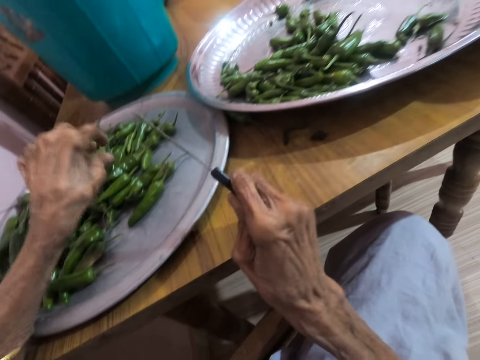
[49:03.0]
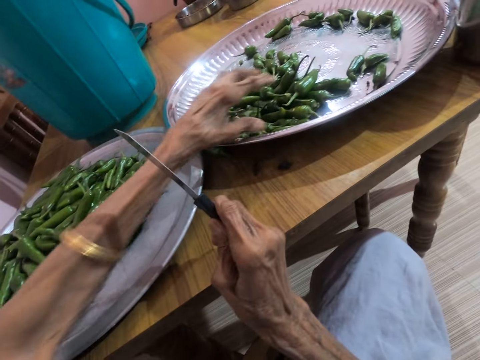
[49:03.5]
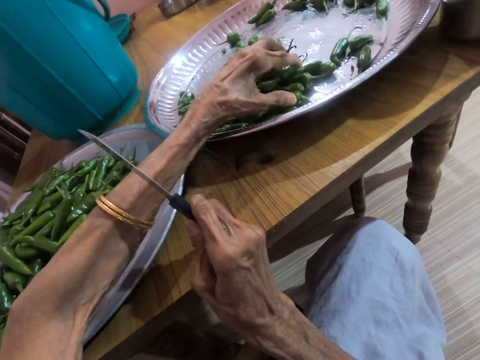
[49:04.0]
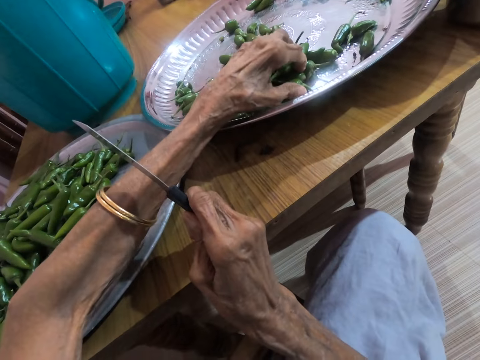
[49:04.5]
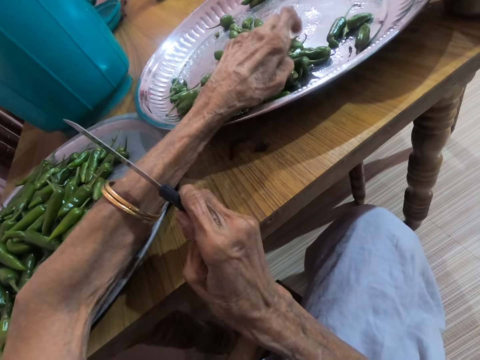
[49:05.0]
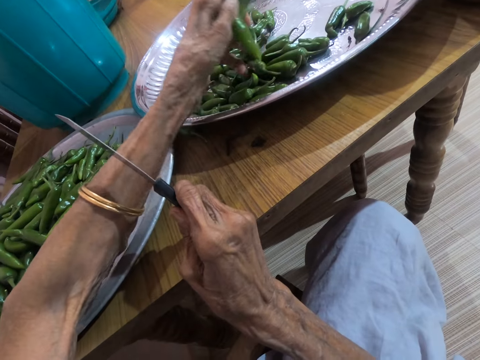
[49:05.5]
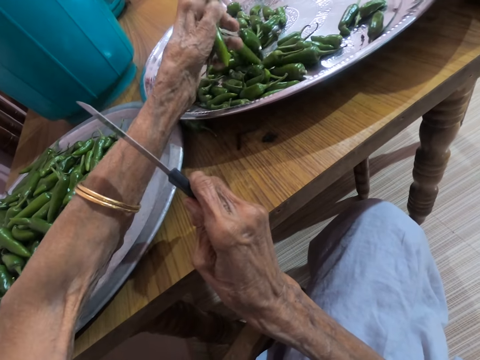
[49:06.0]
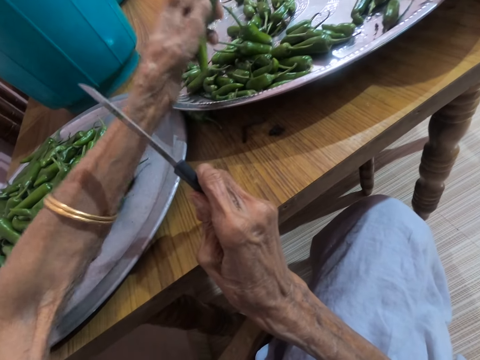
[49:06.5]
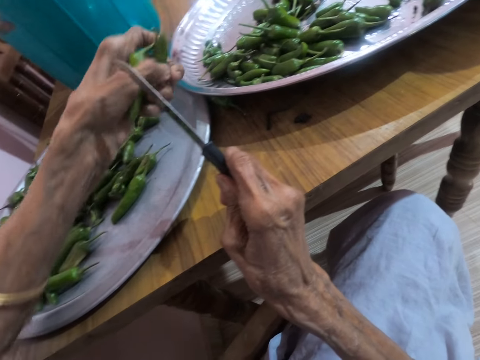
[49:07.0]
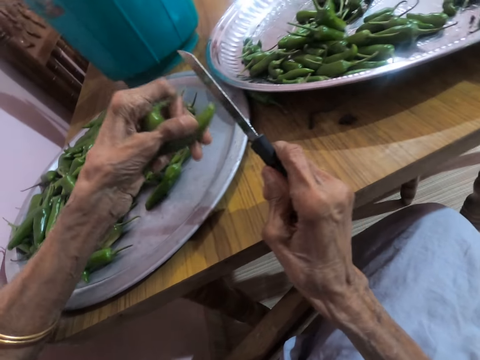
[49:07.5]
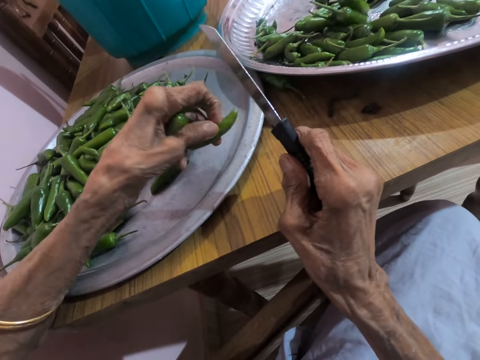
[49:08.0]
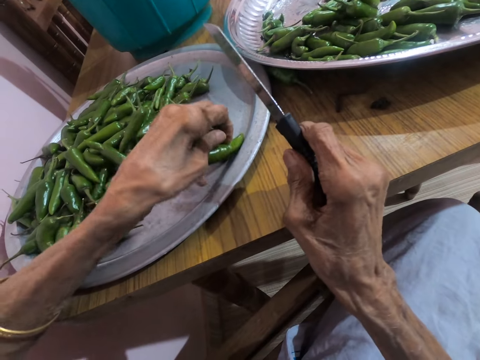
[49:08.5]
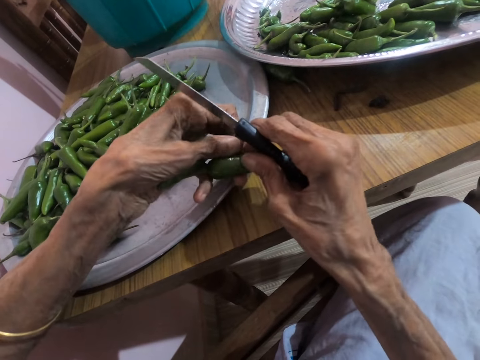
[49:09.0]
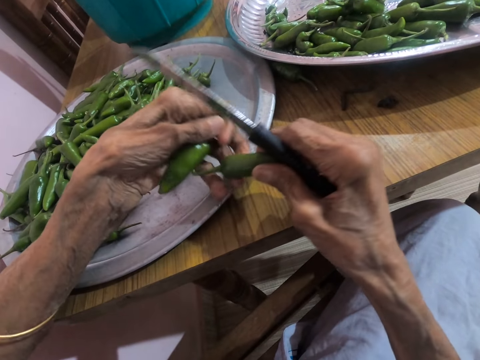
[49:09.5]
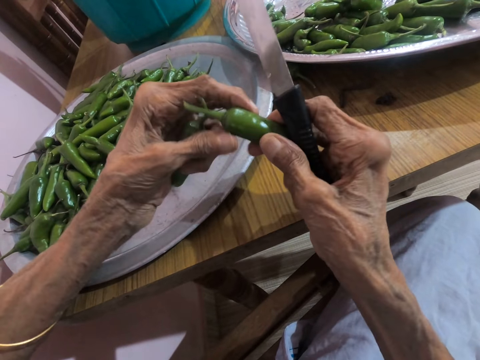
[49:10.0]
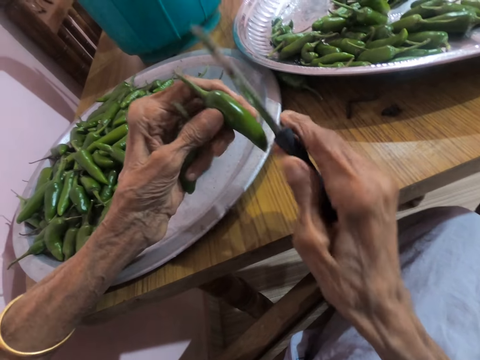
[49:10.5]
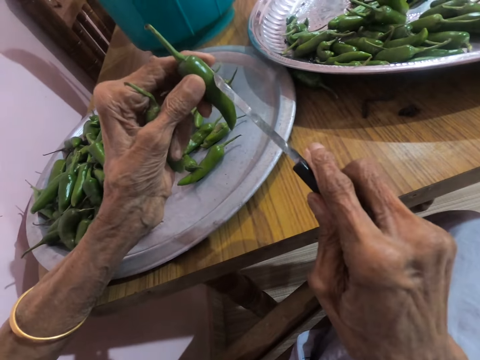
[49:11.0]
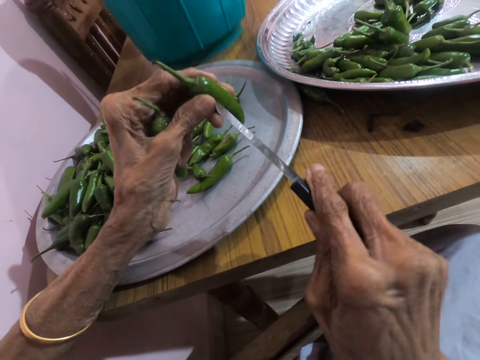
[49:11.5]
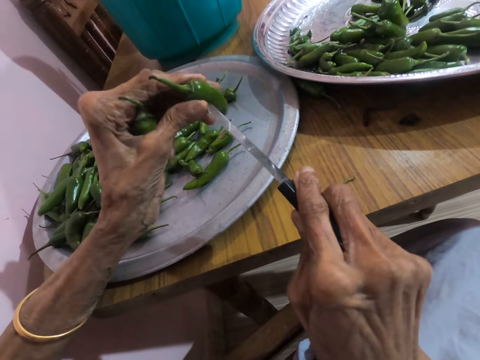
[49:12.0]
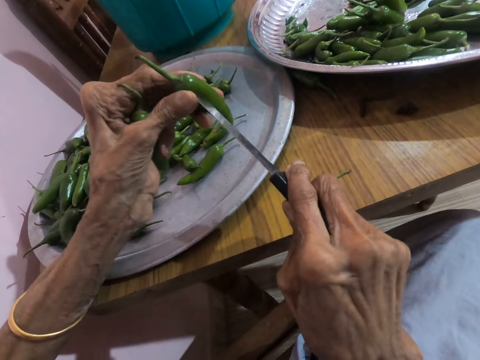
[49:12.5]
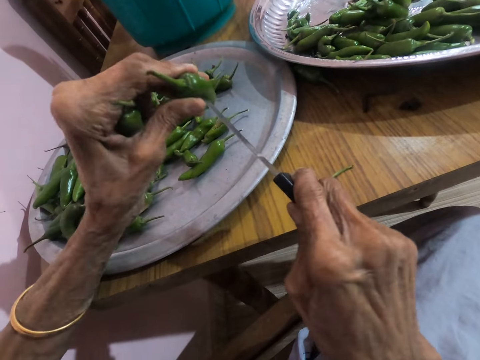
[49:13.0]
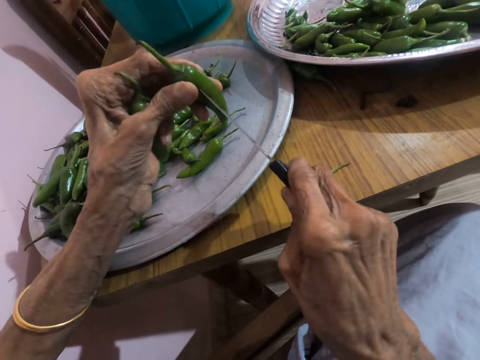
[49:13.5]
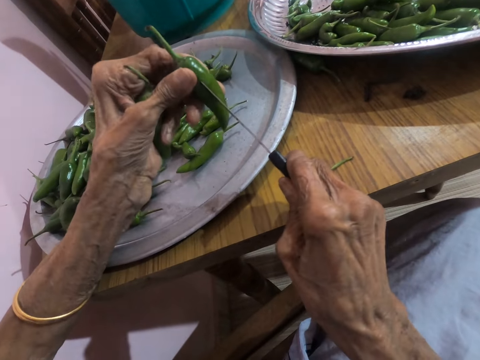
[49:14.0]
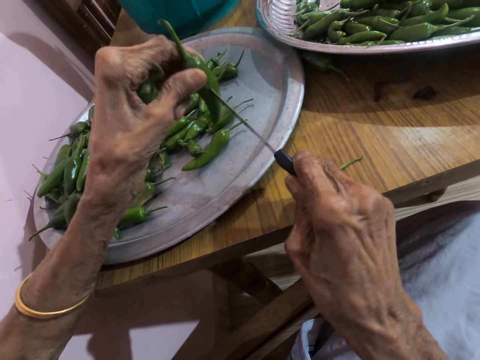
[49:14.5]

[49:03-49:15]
The camera wearer drops the slender green pepper on the tray on the table with her left hand. She picks a slender green pepper from the tray on the table with her left hand. She adjusts the slender green pepper in her left hand. She adjusts the slender green pepper on the tray on the table with her left hand. She passes the slender green pepper from her left hand to her right hand. She passes the slender green pepper from her right hand to her left hand. She places the knife in her right hand on the slender green pepper in her left hand. She pierces the slender green pepper in her left hand with the knife in her right hand.

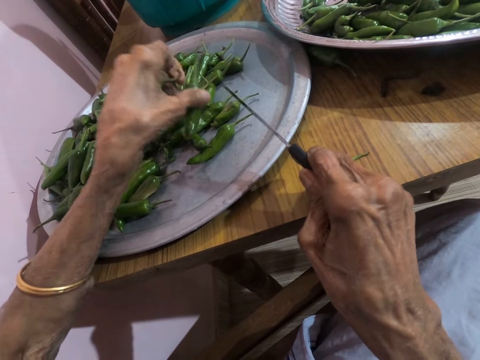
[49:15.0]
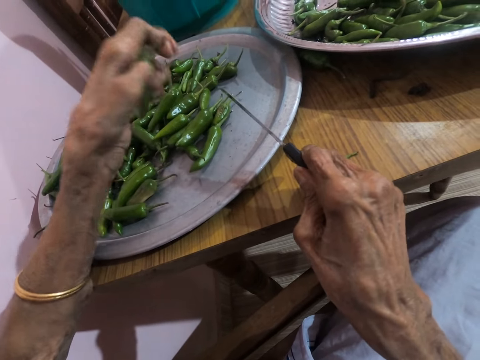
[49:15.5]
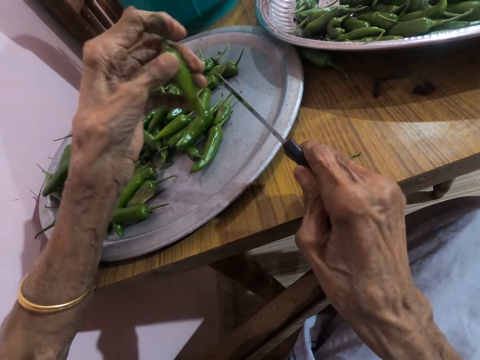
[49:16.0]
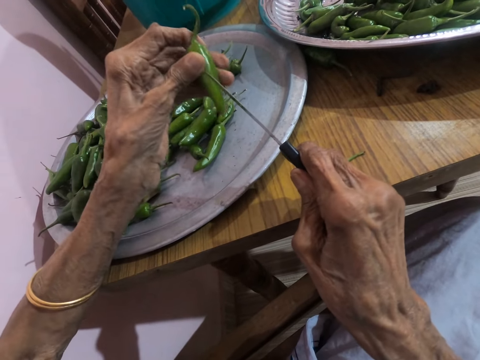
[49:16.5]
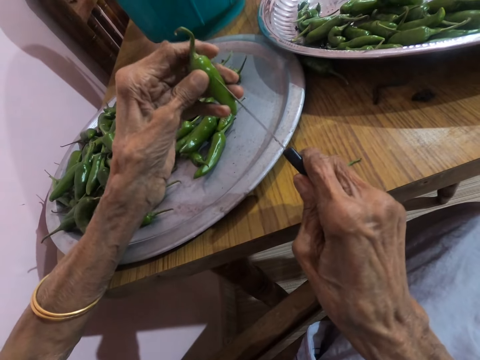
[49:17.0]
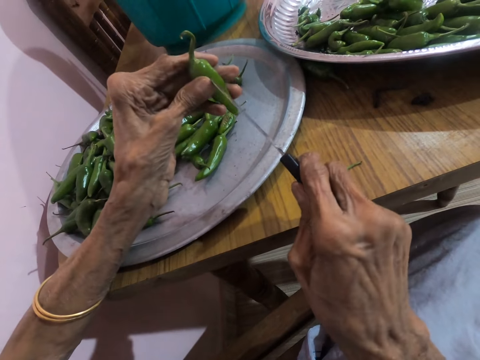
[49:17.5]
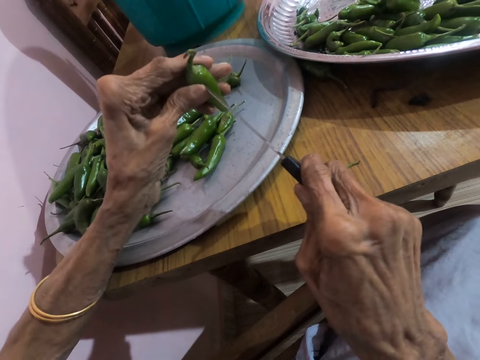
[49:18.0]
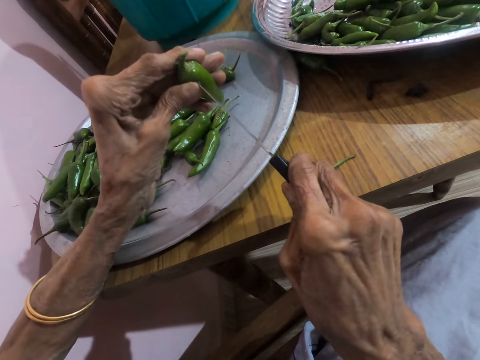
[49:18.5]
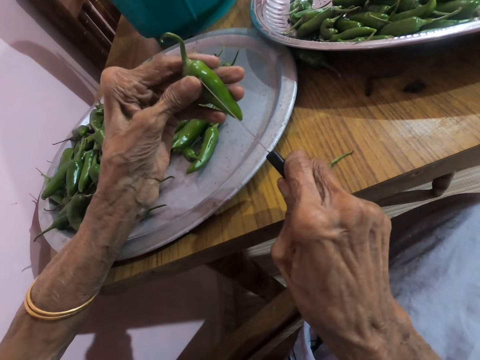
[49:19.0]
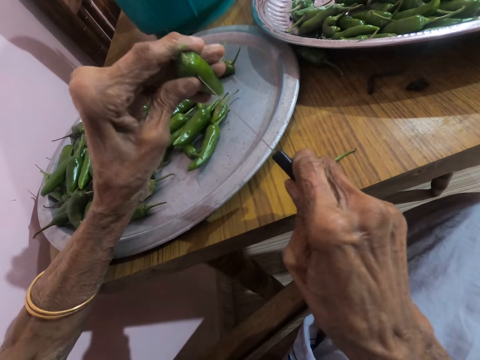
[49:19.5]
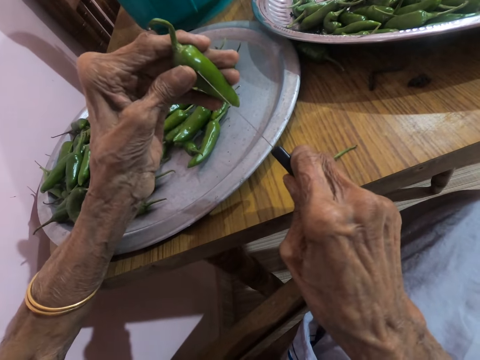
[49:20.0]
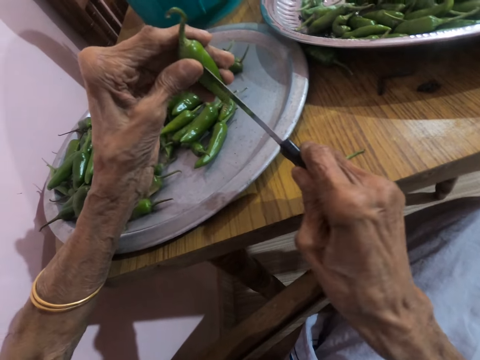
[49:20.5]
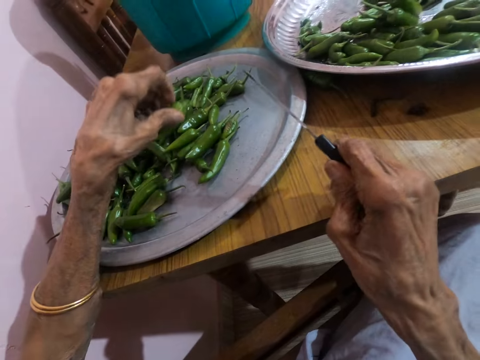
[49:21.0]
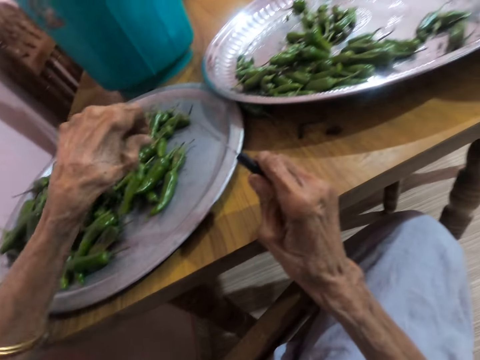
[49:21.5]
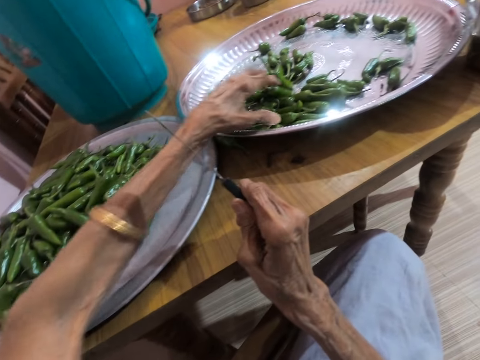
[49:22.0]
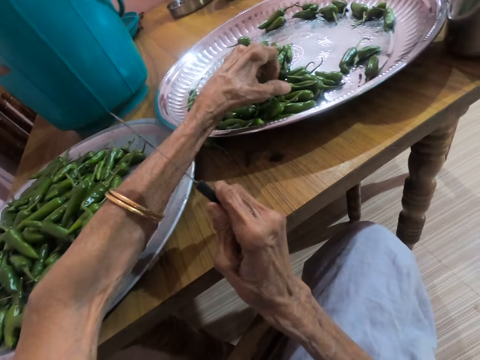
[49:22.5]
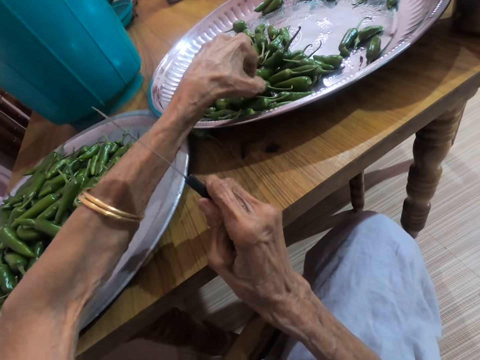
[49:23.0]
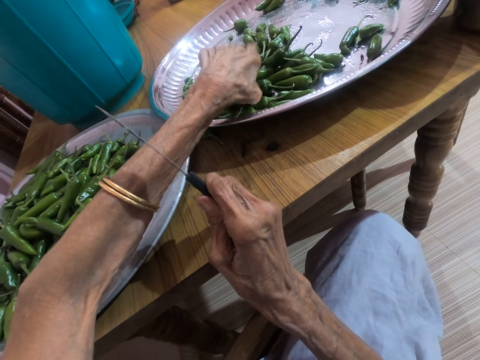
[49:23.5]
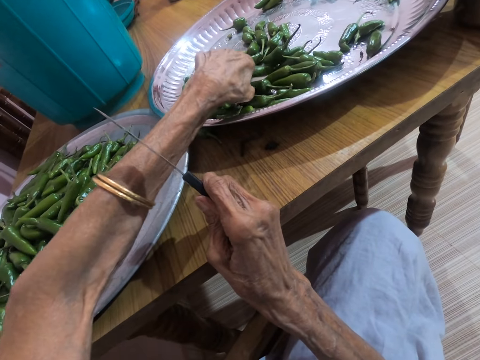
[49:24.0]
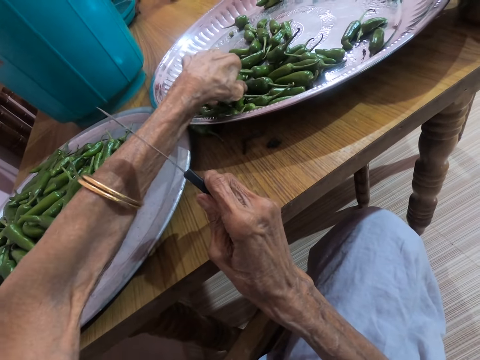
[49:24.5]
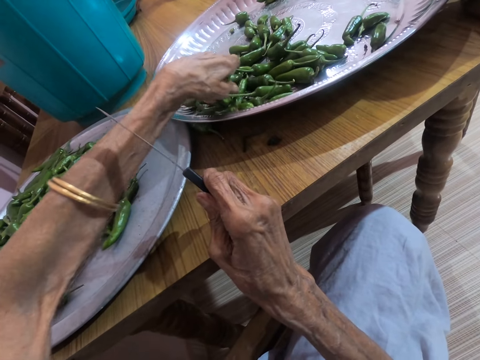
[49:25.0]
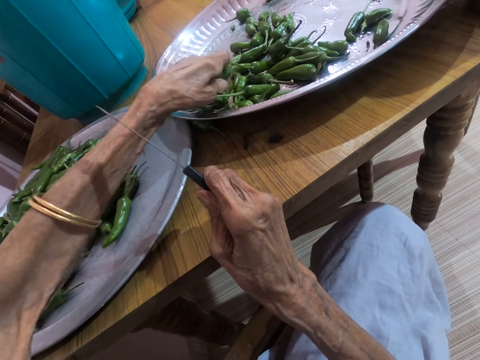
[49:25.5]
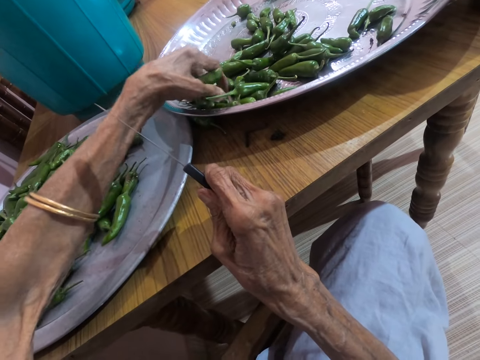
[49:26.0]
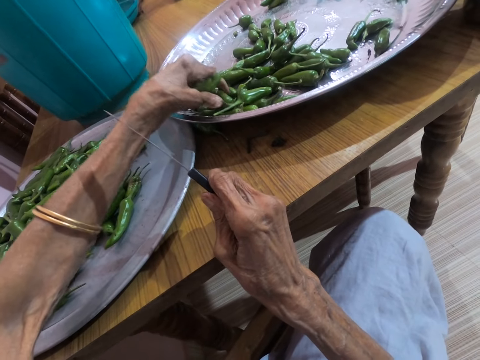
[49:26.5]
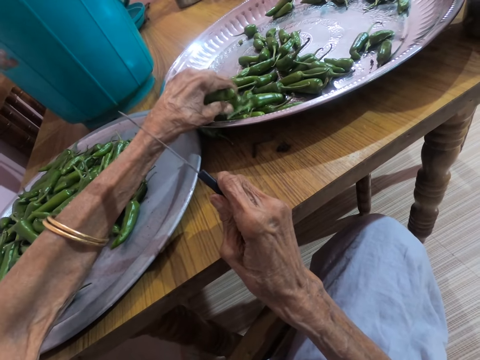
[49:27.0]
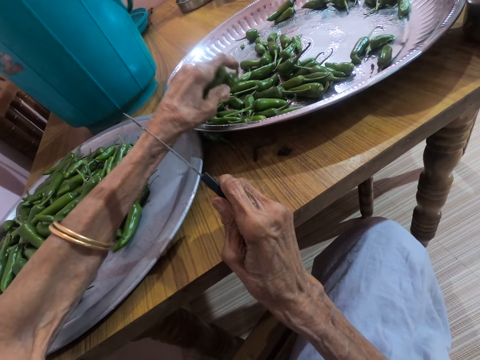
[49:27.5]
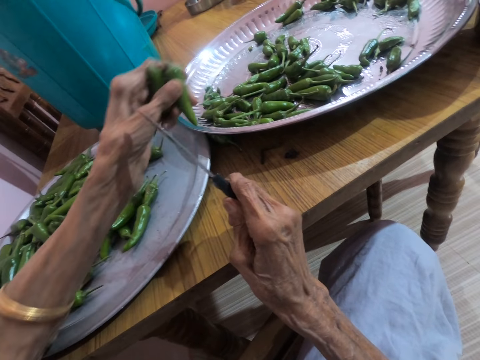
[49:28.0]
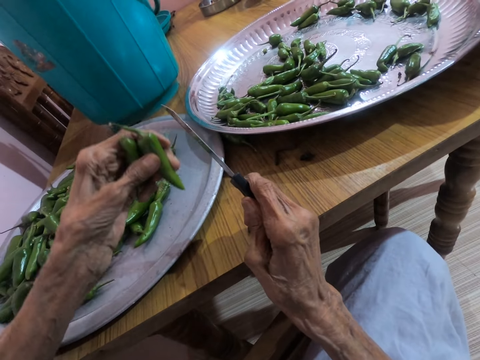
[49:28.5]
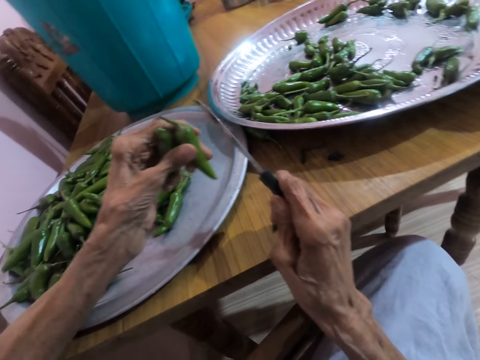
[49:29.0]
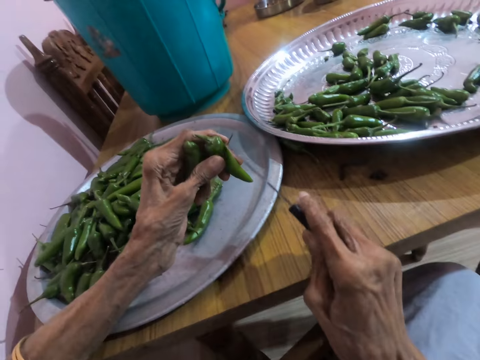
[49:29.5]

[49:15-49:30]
The camera wearer drops the slender green pepper on the tray on the table with her left hand. She adjusts the slender green pepper in her left hand. She pierces the slender green pepper in her left hand with the knife in her right hand. She drops the slender green pepper on the tray on the table with her left hand. She touches a slender green pepper on the tray on the table with her left hand. She picks a slender green pepper from the tray on the table with her left hand. She interacts with the woman. She picks chili peppers.
